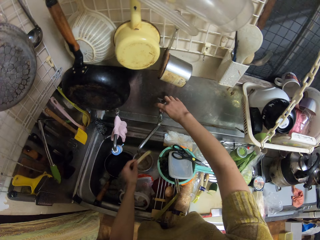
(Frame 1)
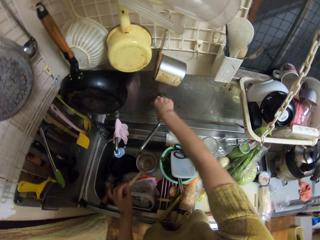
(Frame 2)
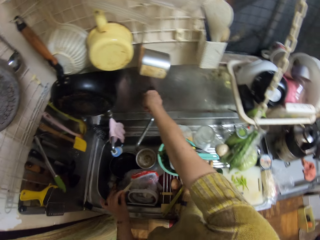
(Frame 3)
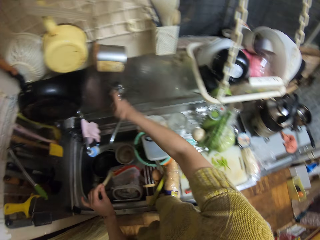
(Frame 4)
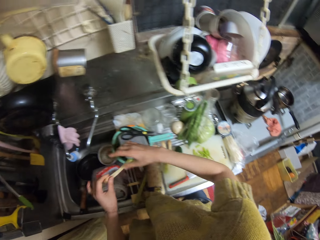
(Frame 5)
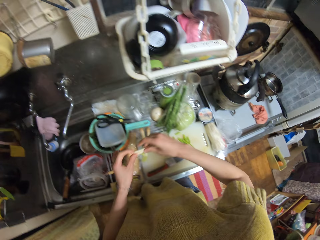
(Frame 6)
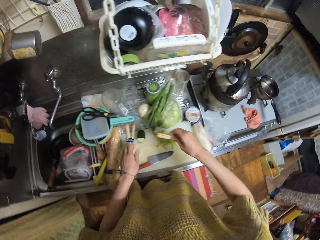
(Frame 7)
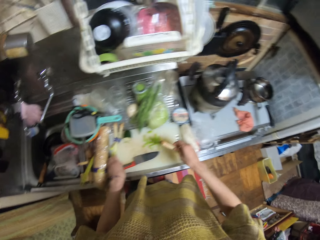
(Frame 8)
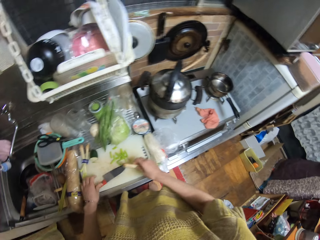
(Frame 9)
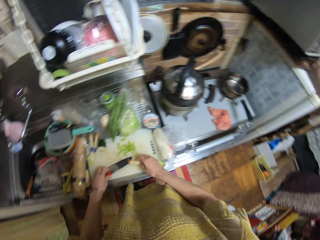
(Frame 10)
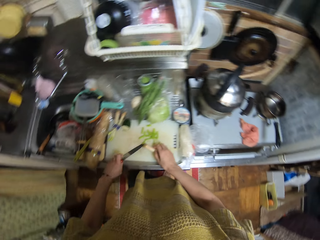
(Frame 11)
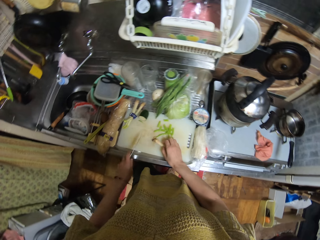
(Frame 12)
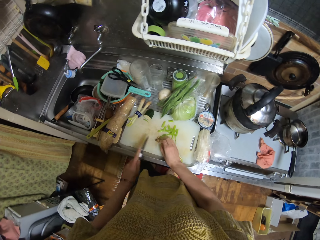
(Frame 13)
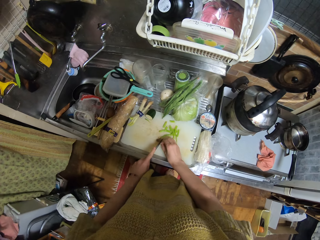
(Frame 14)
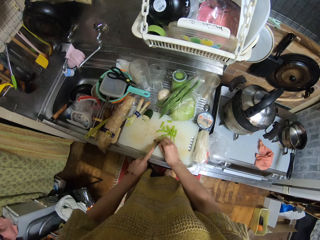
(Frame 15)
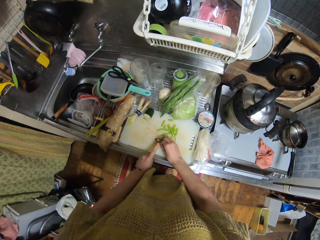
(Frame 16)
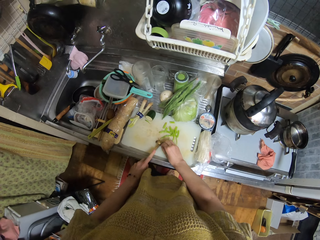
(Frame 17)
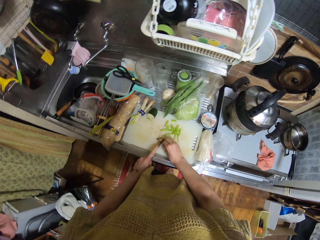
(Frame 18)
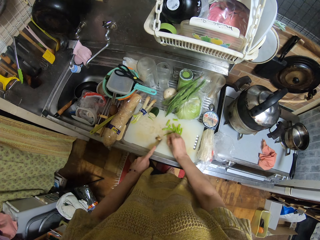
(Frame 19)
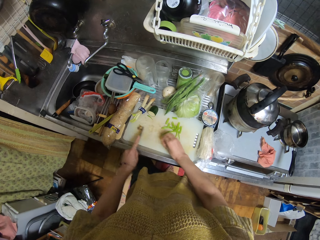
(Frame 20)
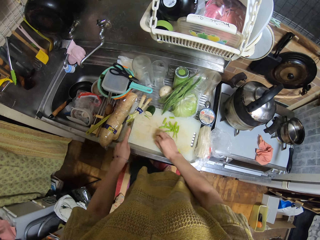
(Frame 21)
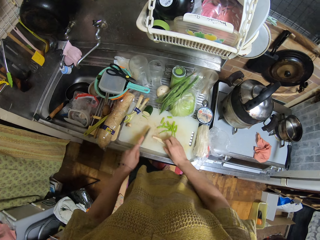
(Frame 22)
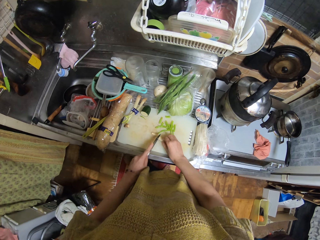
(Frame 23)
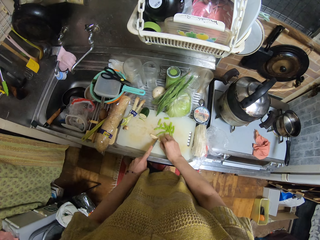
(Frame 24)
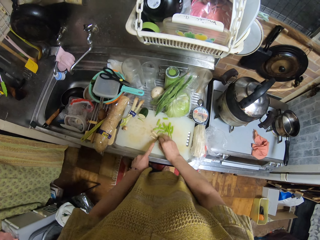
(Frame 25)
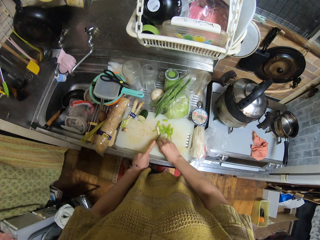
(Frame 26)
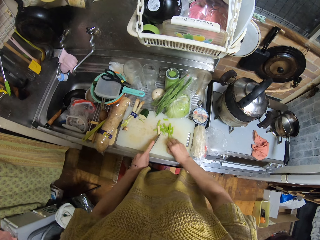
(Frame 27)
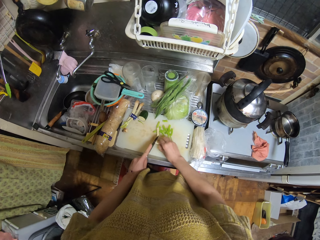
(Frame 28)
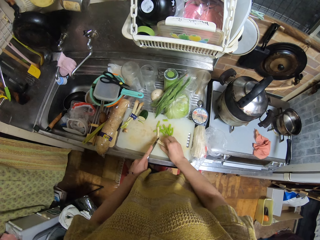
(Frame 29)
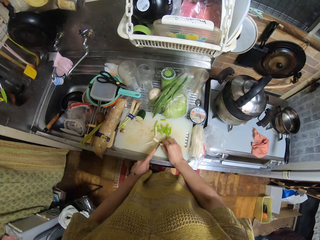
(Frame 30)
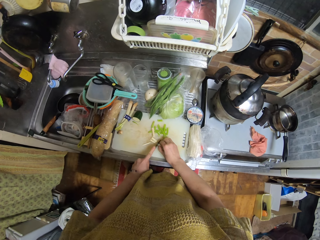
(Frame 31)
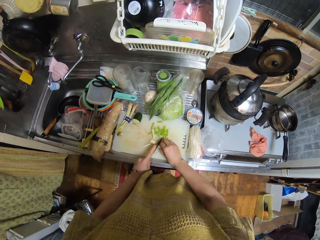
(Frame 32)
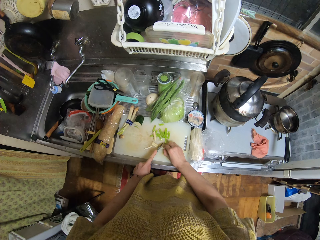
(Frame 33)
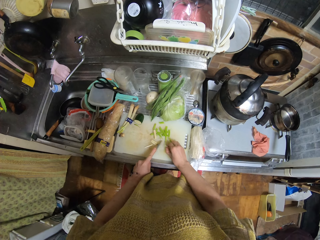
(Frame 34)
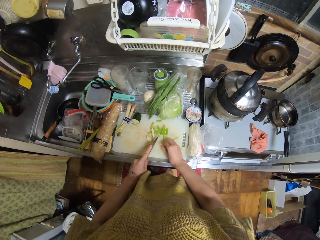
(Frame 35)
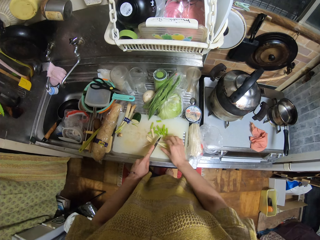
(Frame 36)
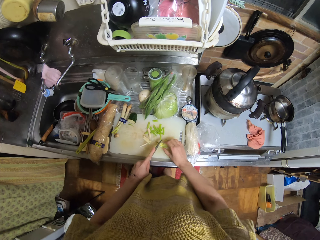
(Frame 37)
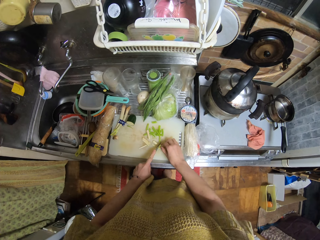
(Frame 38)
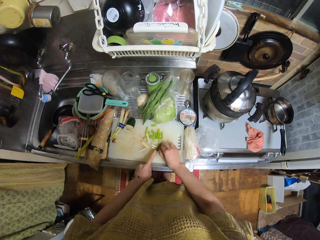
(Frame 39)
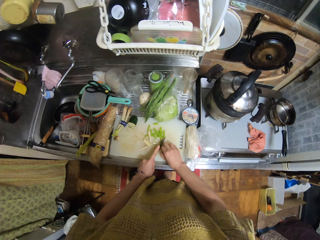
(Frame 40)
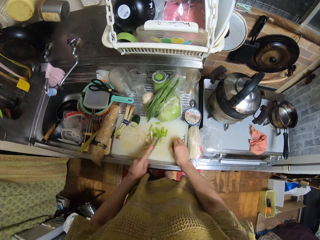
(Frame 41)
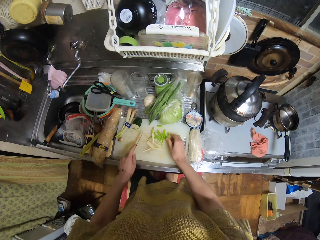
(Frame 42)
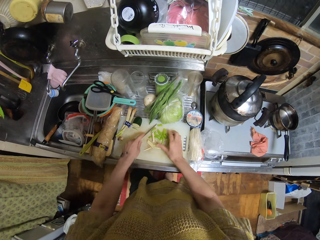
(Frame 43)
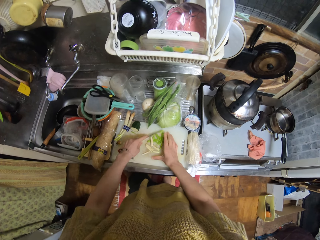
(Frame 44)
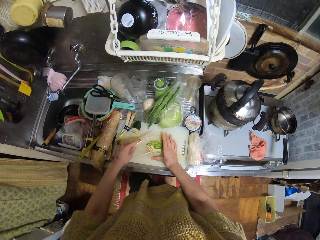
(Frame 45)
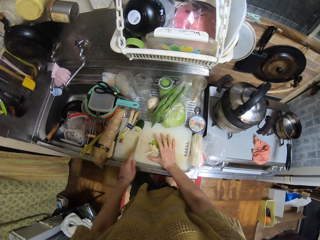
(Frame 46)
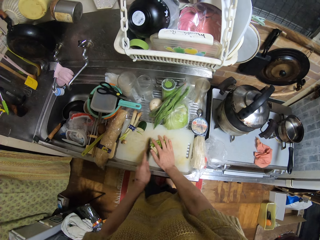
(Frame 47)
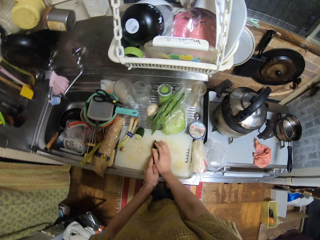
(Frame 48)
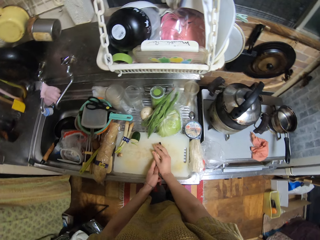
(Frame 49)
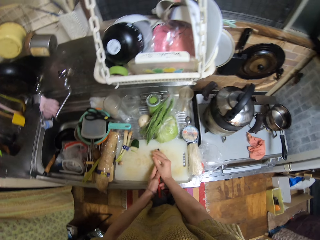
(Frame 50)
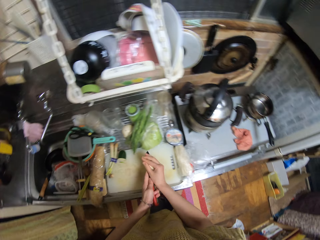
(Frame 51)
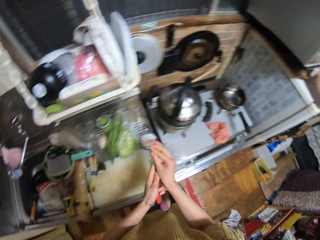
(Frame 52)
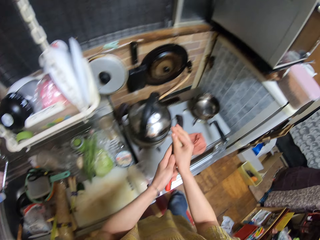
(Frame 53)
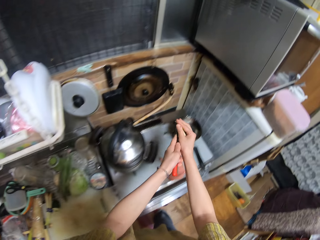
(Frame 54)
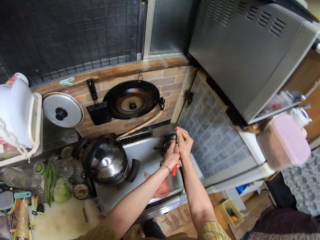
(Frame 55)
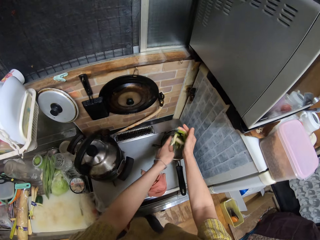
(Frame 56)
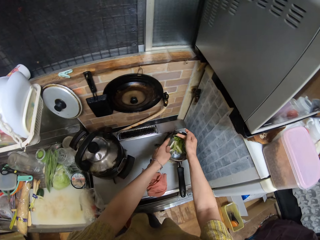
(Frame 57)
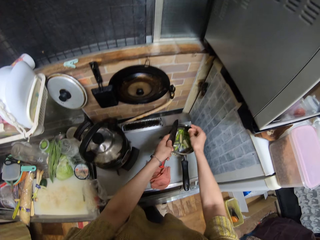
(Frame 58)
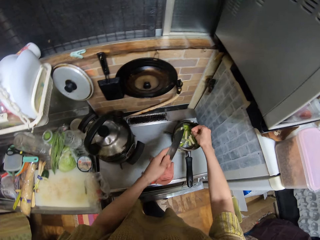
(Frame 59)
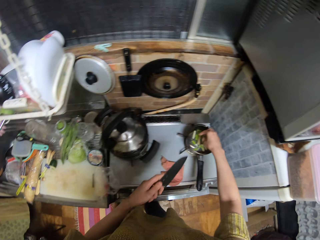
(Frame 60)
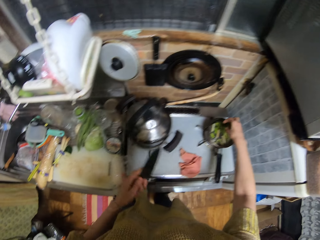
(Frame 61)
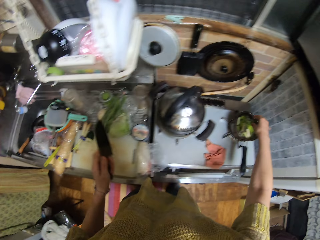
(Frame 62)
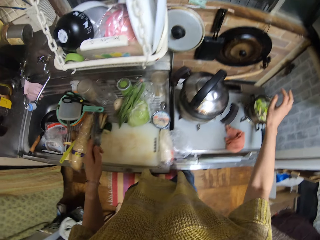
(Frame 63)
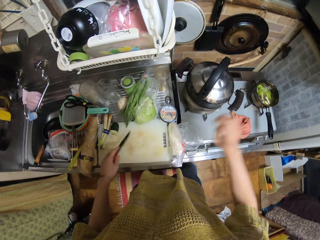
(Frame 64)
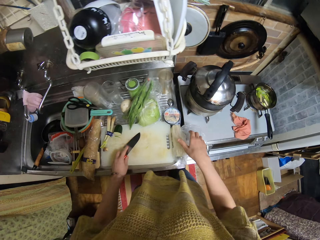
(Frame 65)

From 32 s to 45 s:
The camera wearer closes the tap. They pick up the knife. They chop the onion. They pack the celery and ginseng into the pot on the cooker.

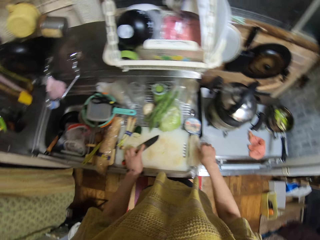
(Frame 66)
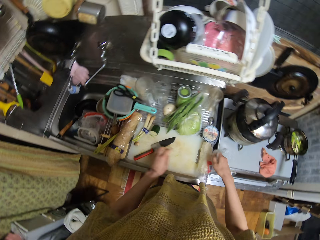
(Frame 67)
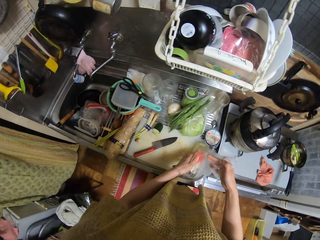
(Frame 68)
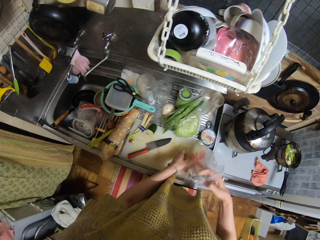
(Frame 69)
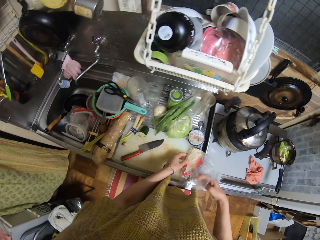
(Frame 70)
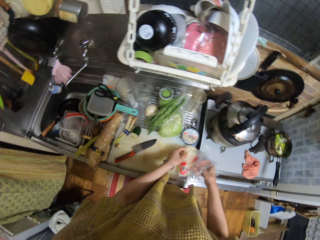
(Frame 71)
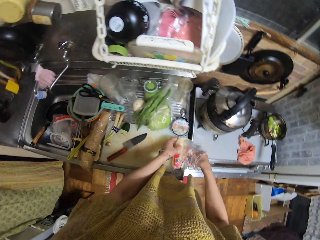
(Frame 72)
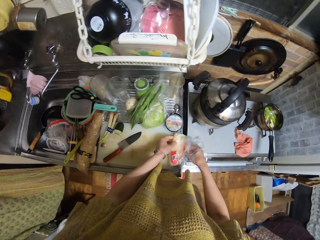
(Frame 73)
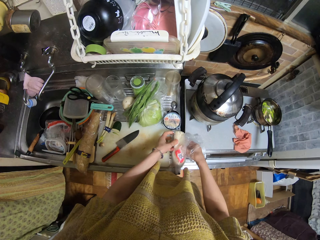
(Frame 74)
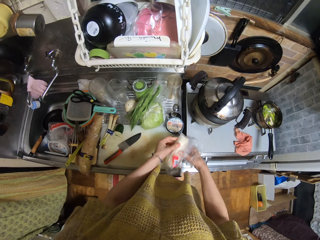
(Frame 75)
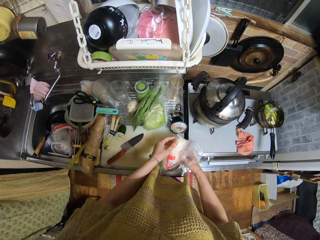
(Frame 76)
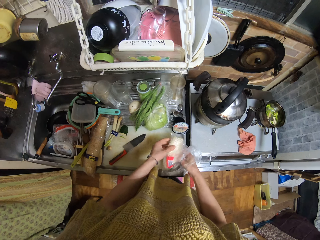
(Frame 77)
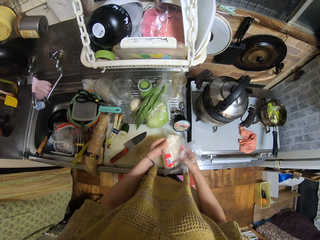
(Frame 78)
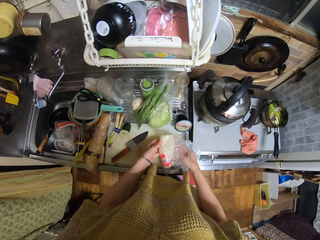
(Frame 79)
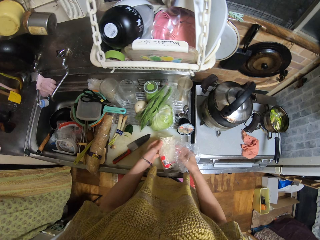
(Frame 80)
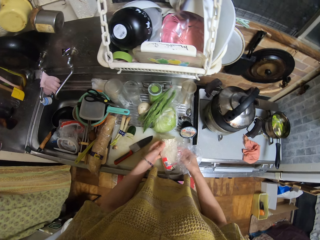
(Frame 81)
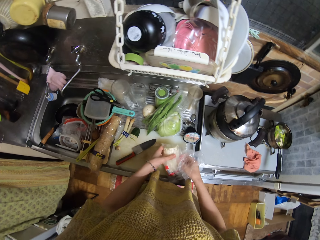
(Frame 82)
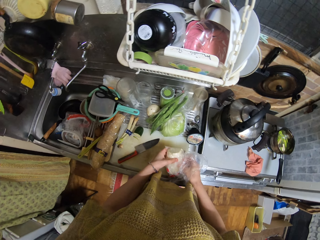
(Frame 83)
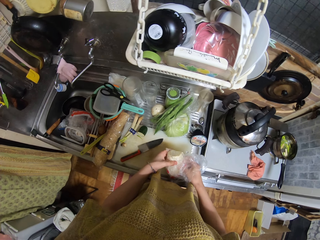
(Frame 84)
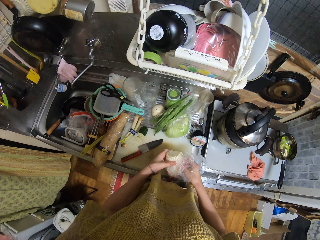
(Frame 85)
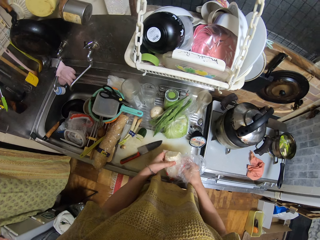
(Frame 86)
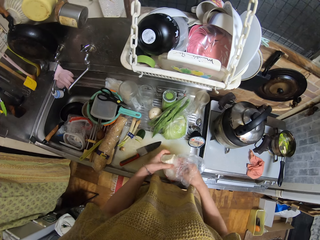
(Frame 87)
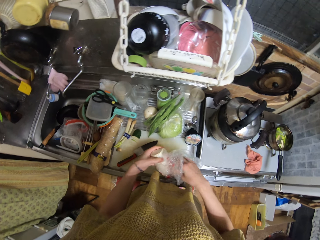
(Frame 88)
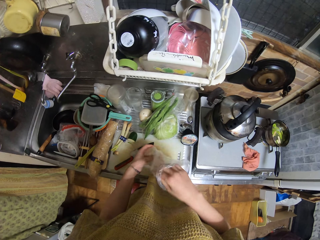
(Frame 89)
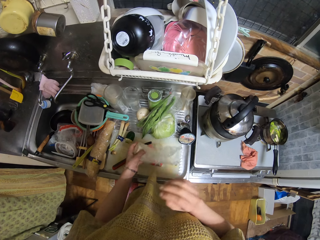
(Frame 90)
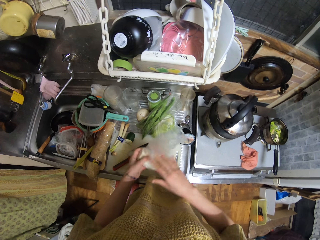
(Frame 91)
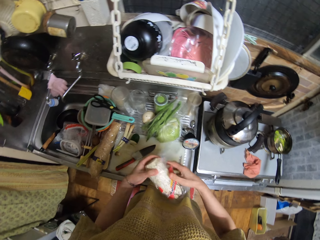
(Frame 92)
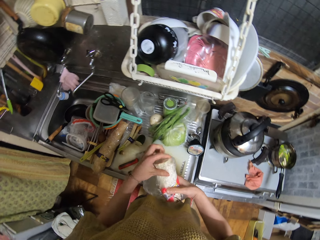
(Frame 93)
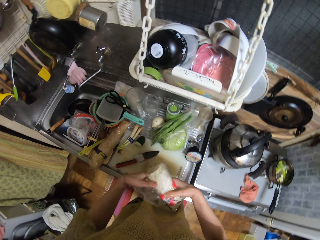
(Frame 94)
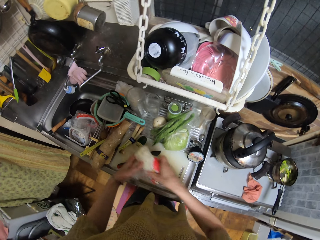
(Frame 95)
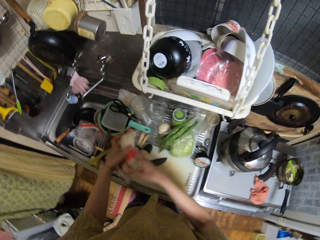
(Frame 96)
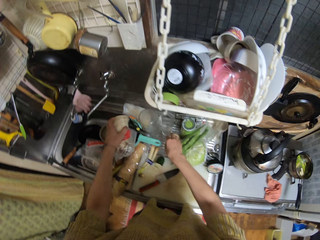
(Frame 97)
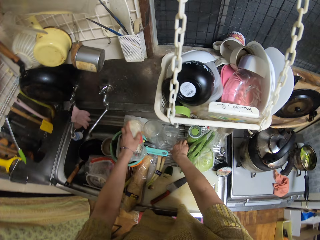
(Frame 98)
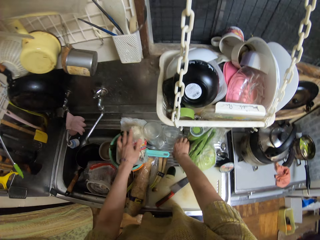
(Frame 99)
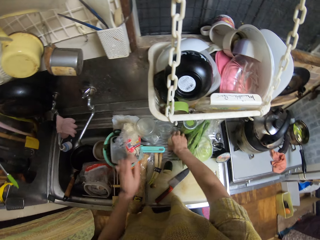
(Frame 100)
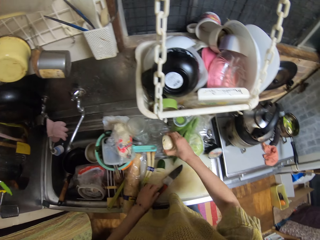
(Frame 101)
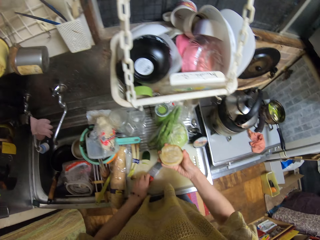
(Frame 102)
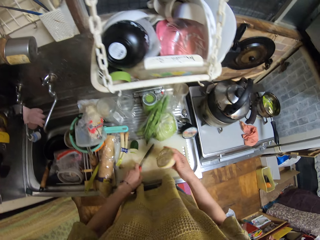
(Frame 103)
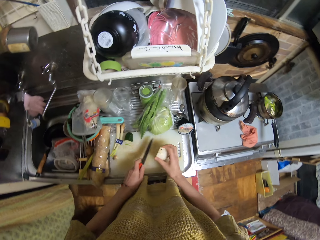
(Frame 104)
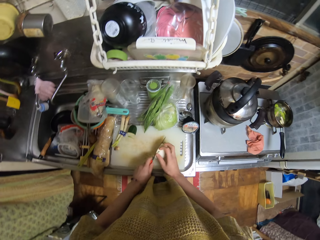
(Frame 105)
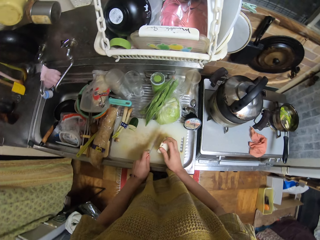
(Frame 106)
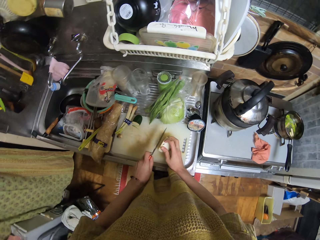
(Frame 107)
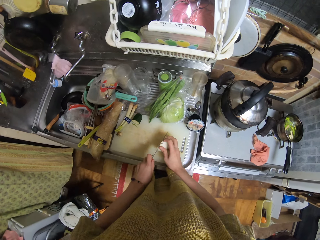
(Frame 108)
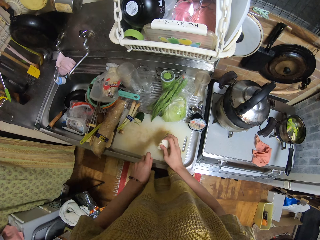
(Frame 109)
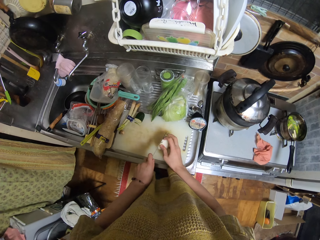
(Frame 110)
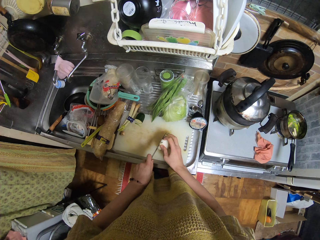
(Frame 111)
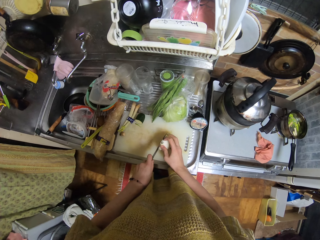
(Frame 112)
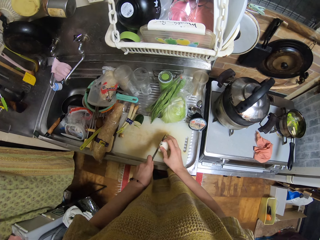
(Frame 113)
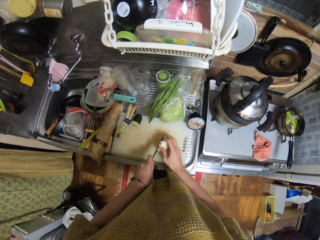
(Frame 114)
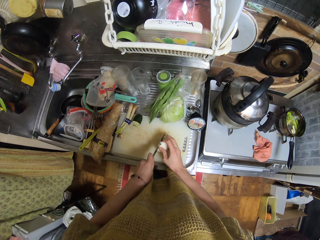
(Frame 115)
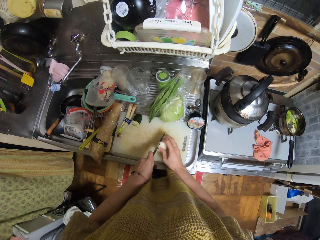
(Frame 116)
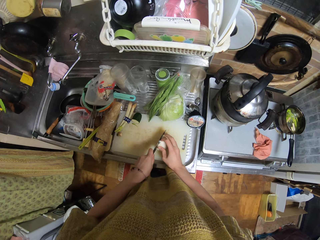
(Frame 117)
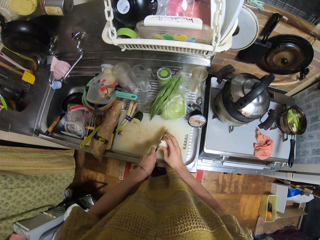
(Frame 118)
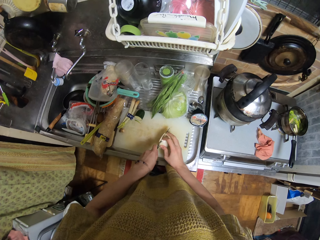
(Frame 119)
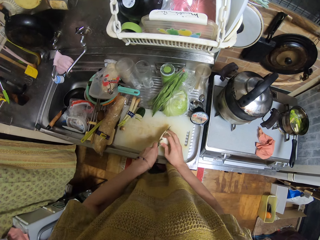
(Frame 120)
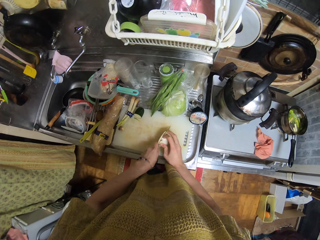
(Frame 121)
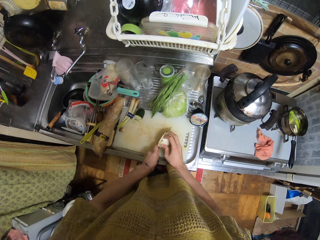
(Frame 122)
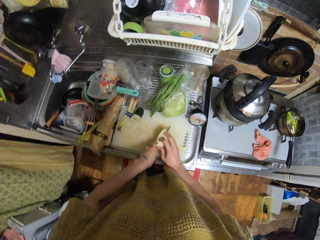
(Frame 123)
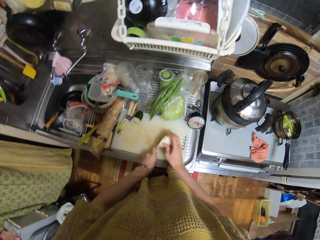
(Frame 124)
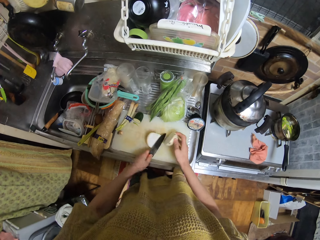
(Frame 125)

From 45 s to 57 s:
The camera wearer drops the knife. They unwrap a nylon of noodles. They pick up the paper. They touch the noodles. They wrap the nylon of noodles. They drop the nylon of noodles aside. They pick up the onion. They pick up the knife. They cut the onion.
